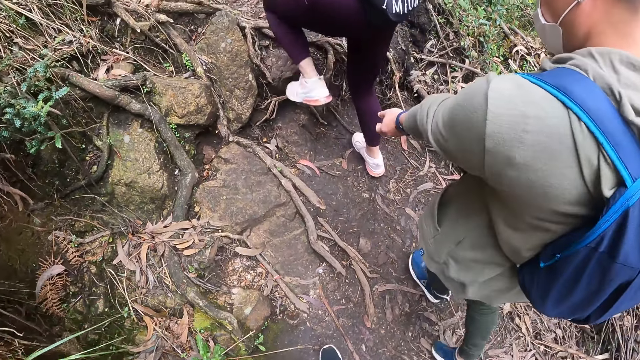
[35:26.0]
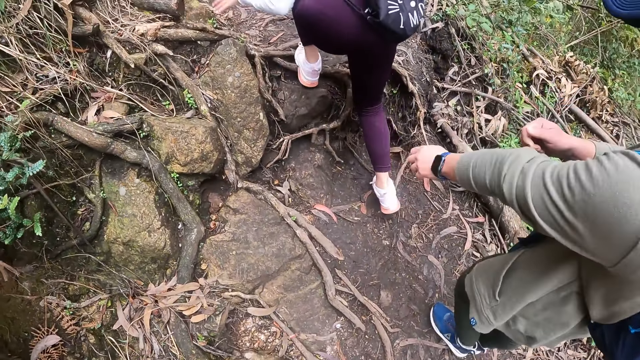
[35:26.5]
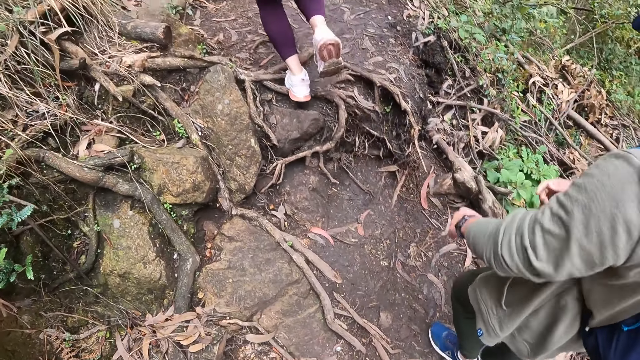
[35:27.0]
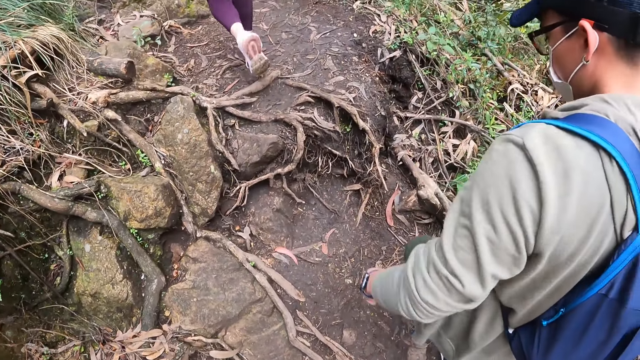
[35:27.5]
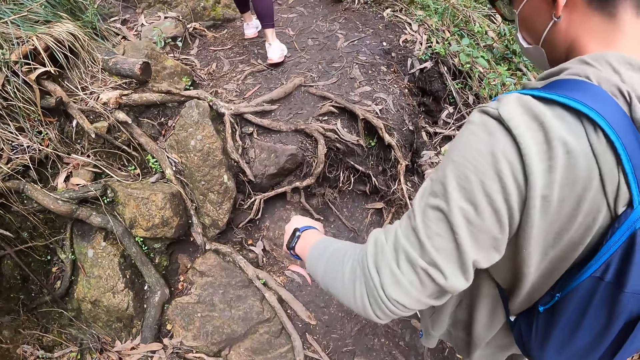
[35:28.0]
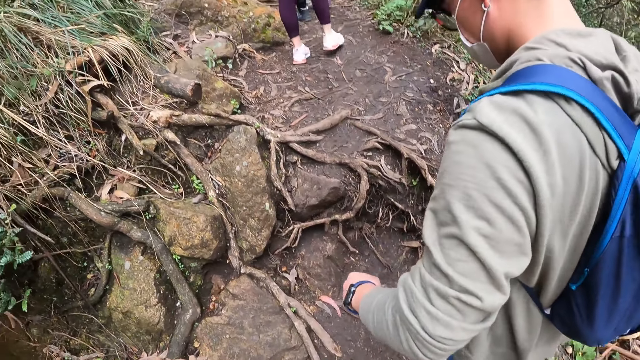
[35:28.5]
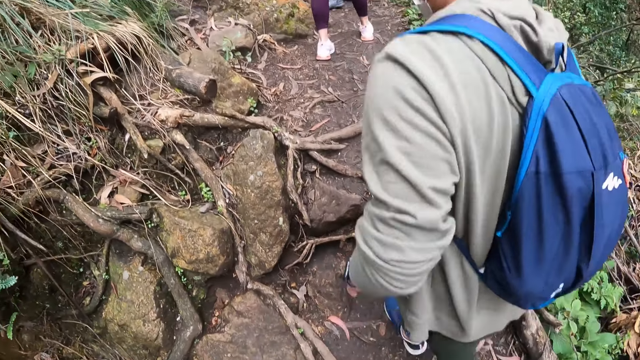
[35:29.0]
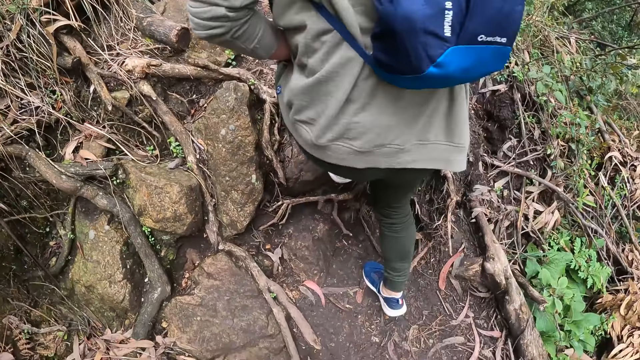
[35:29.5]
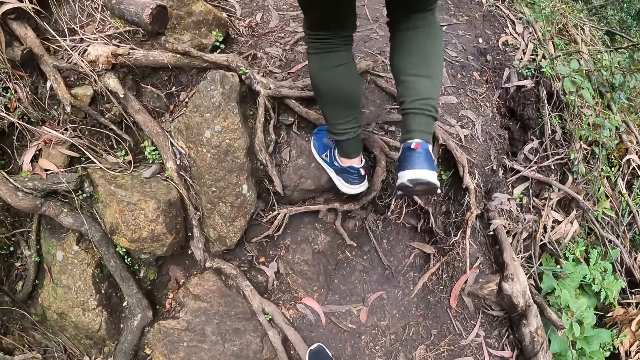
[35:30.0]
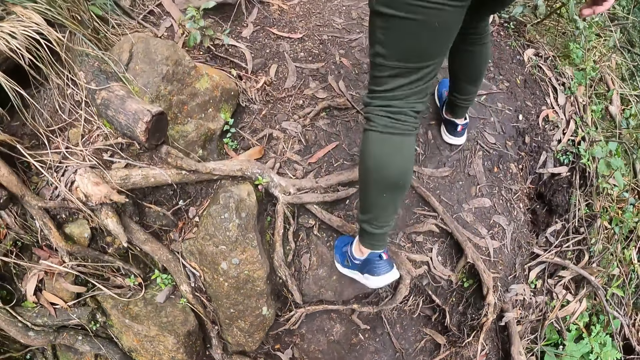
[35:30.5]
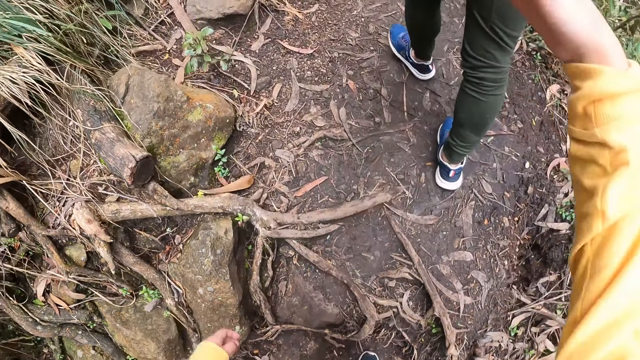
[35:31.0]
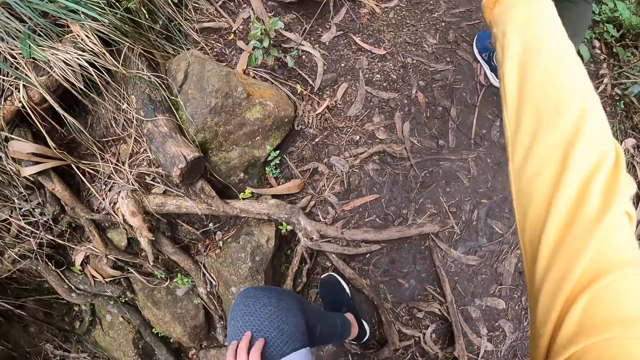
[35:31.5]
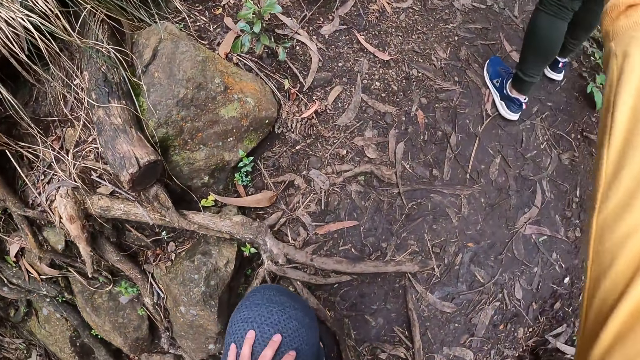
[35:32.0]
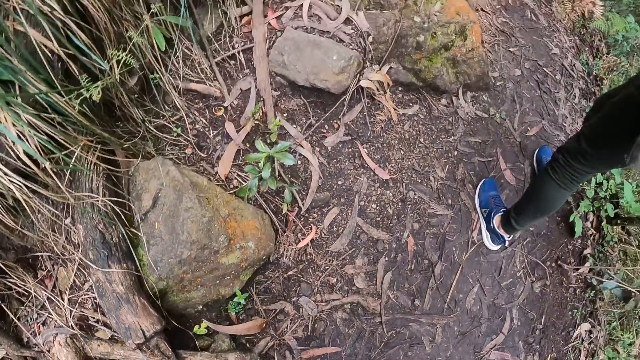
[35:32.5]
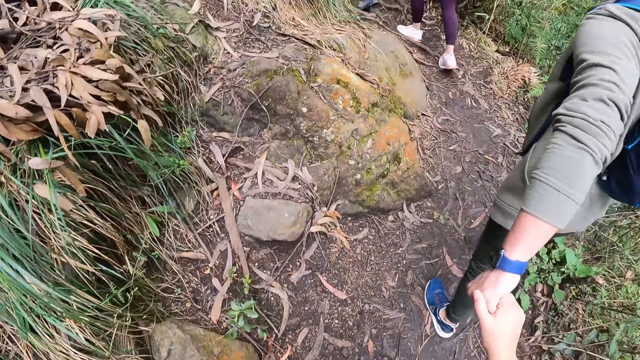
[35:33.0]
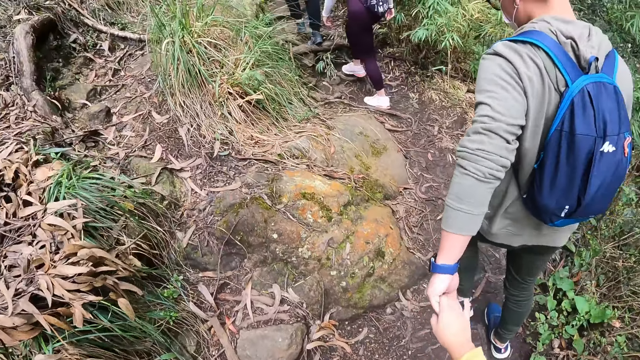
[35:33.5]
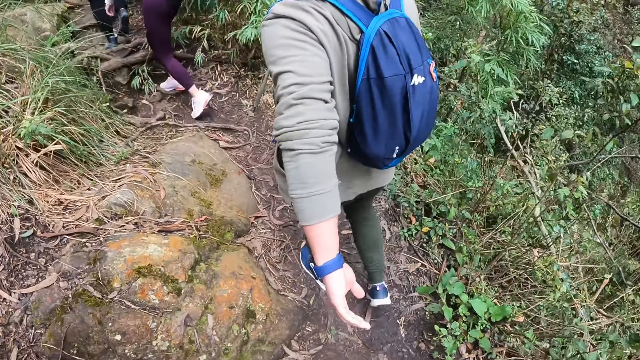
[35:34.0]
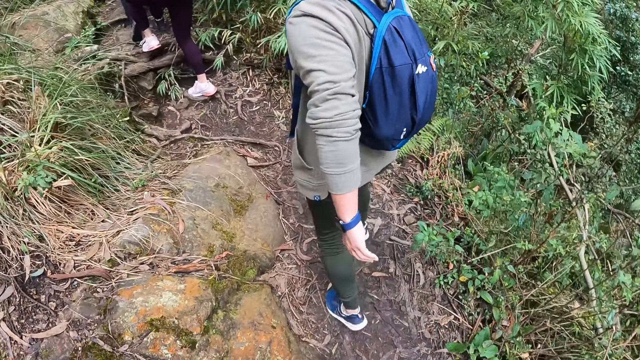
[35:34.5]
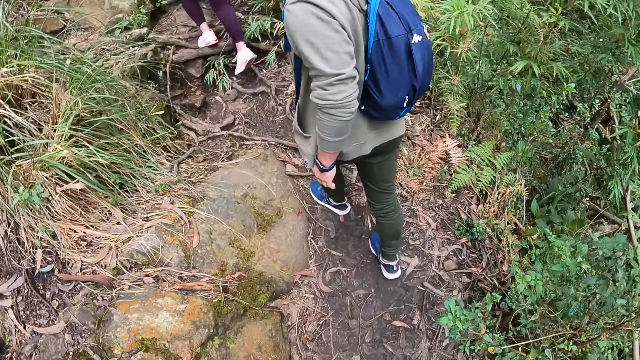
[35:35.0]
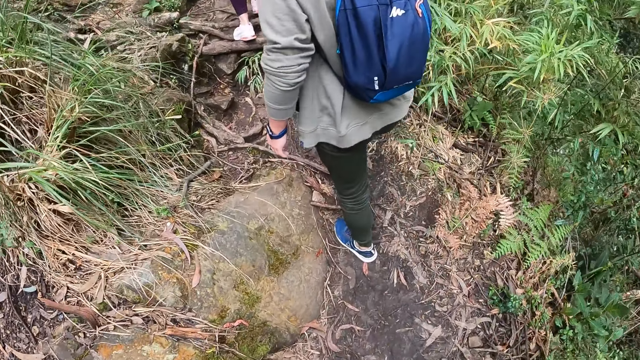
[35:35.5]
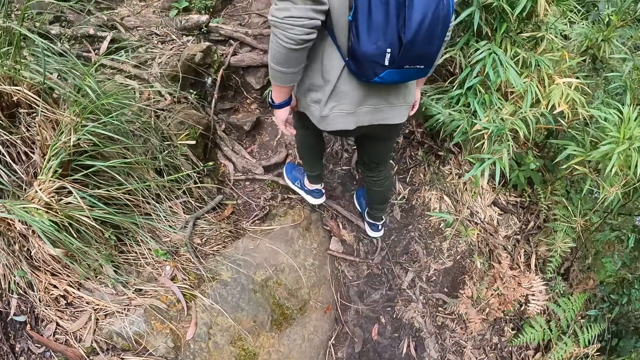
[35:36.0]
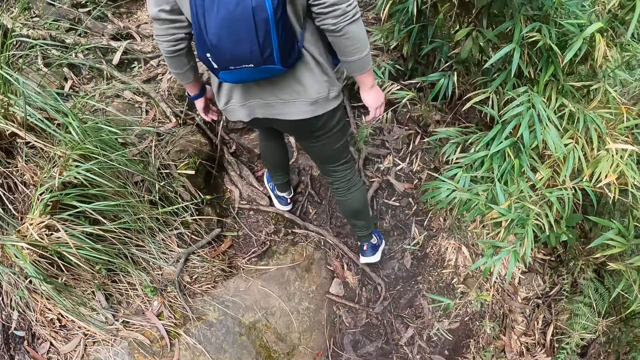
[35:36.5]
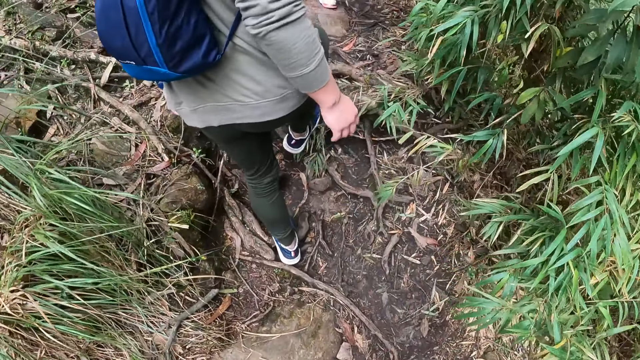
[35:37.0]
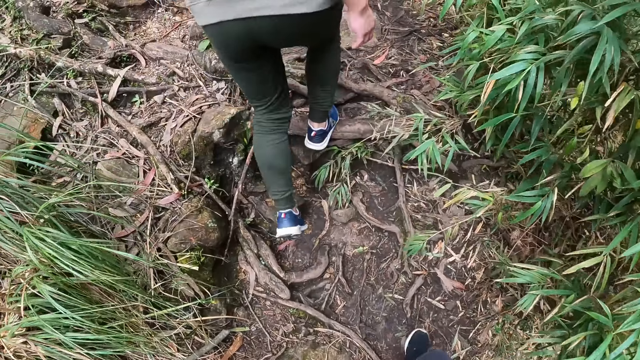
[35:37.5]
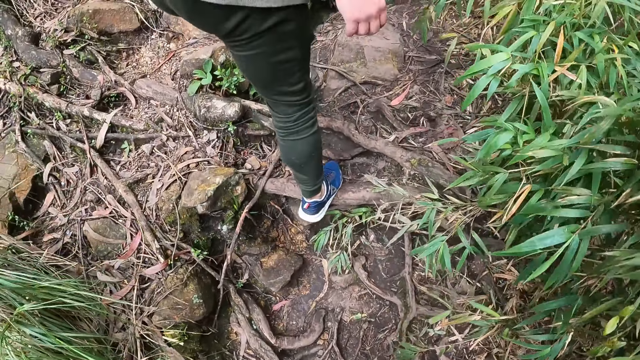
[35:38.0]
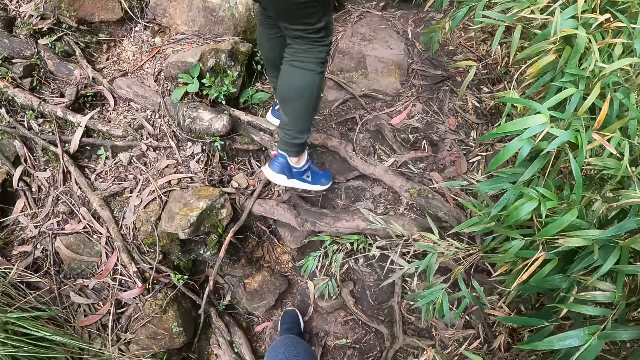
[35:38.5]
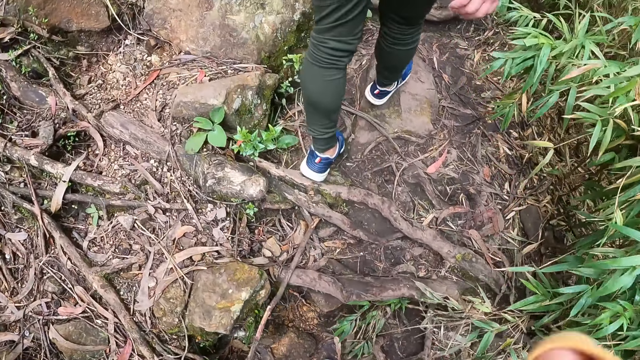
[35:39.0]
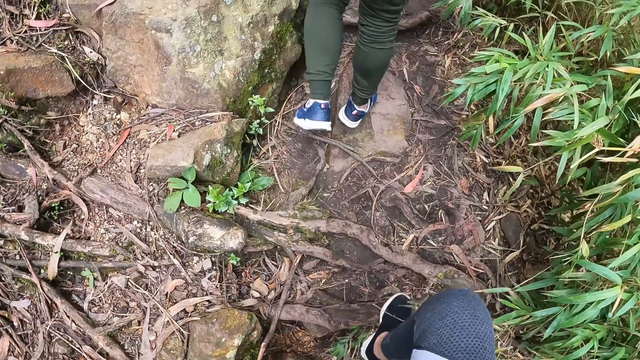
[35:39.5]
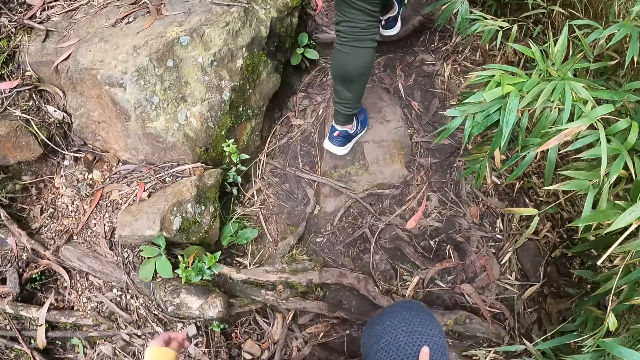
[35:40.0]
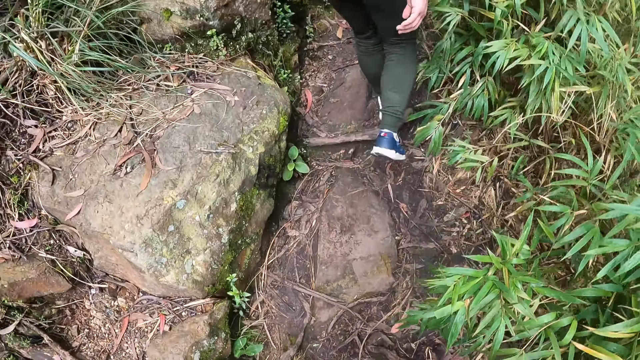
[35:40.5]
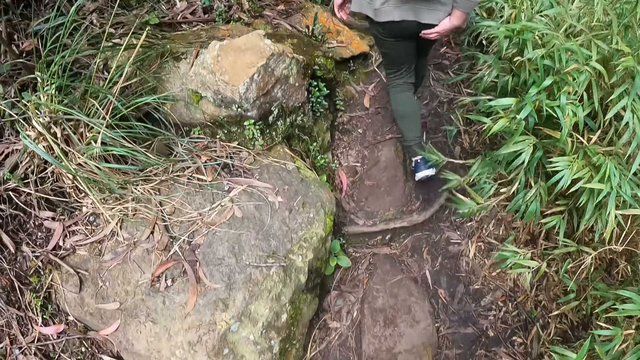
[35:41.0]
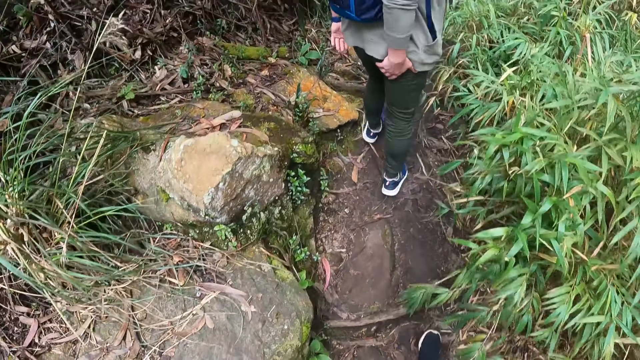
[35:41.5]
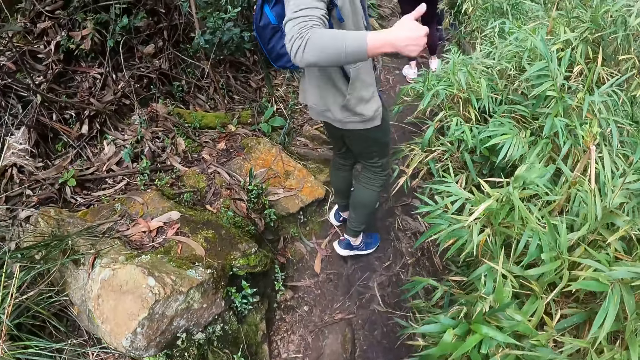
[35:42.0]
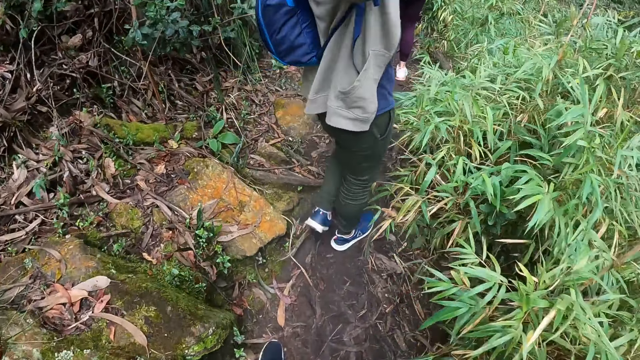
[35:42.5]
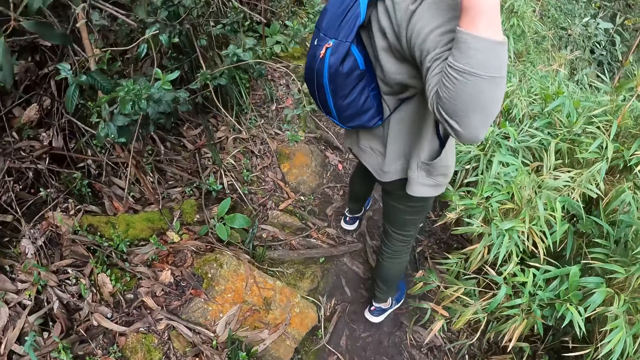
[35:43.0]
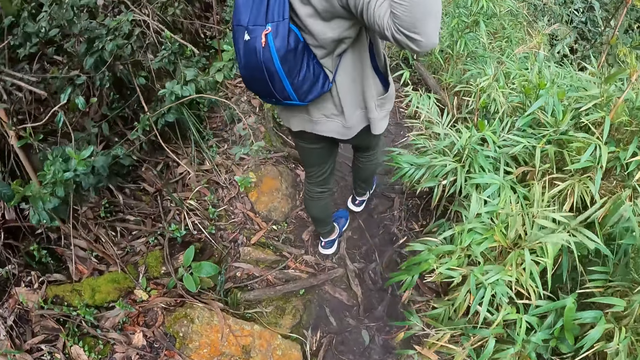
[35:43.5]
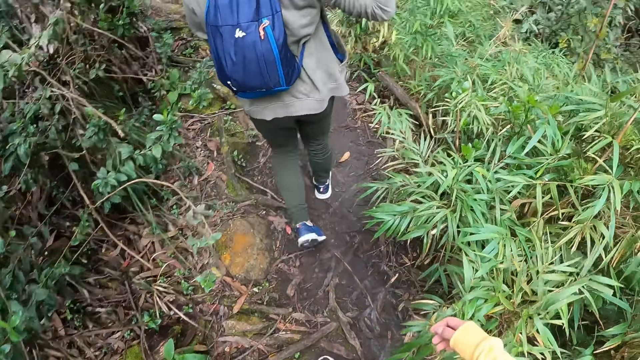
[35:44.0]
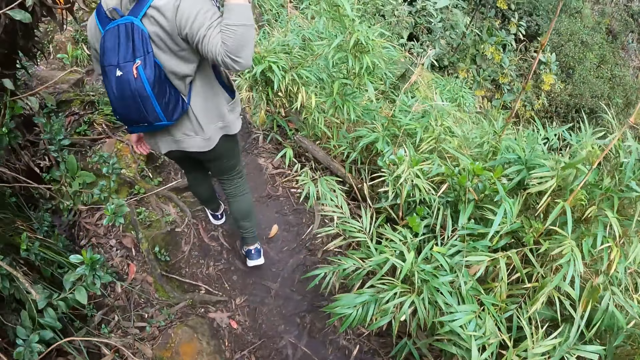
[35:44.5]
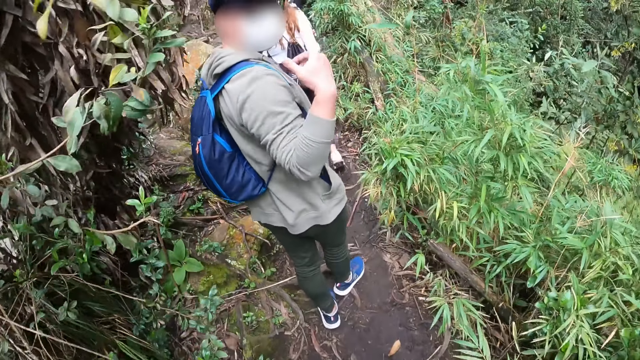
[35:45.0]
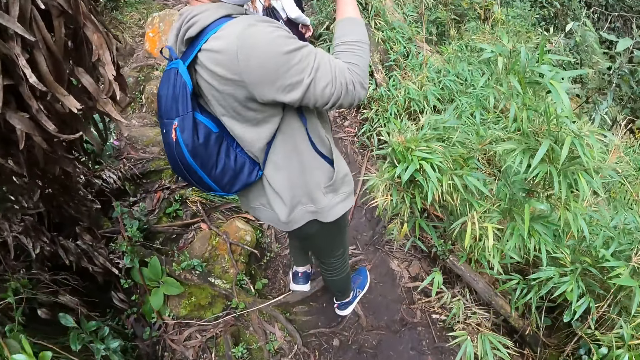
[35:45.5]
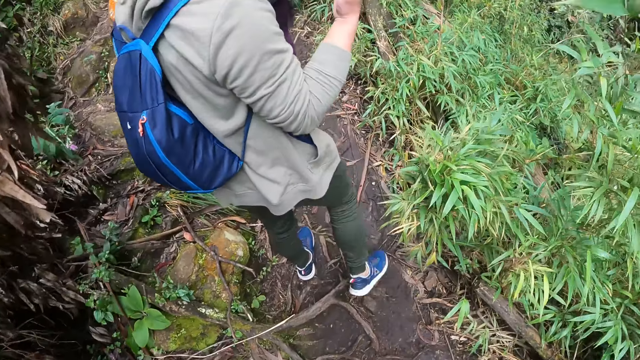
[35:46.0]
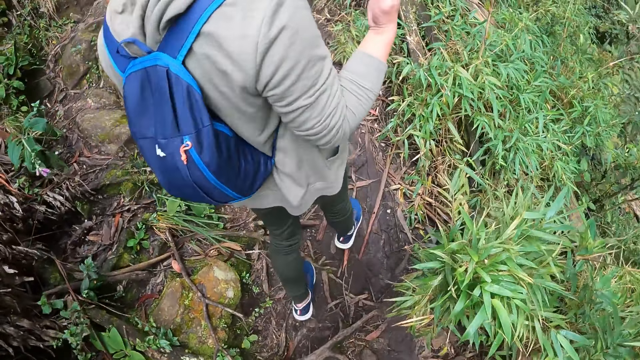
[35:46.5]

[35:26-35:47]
The man pulls his left sleeve with his right hand. The camera wearer places her left hand on her thigh. The man pulls the camera wearer's right hand with his left hand. The camera wearer walks along the path on the cliff with the group of people. She interacts with the man.
